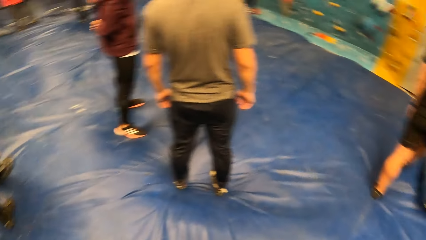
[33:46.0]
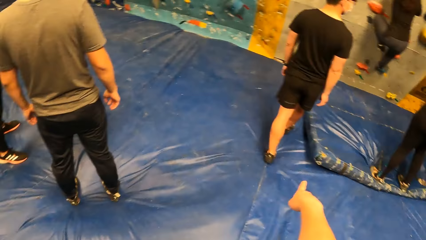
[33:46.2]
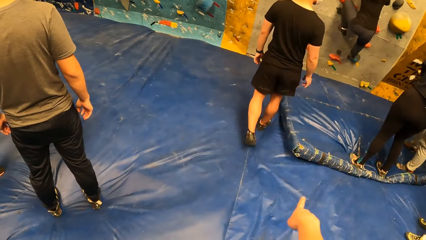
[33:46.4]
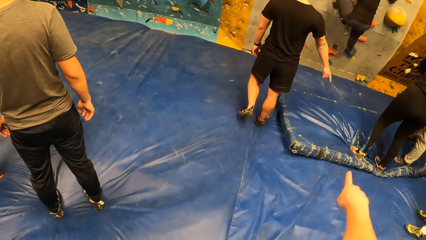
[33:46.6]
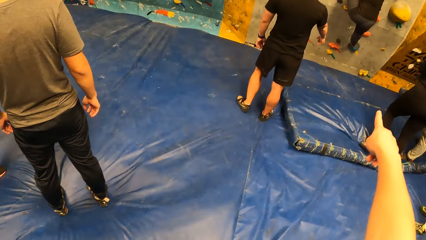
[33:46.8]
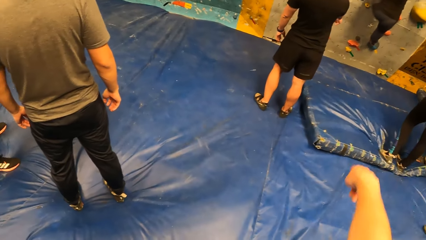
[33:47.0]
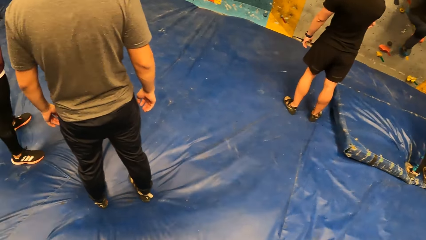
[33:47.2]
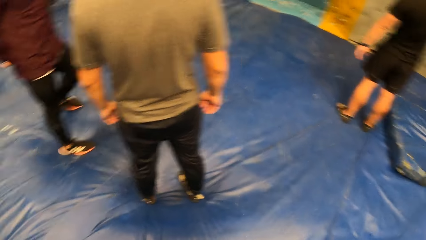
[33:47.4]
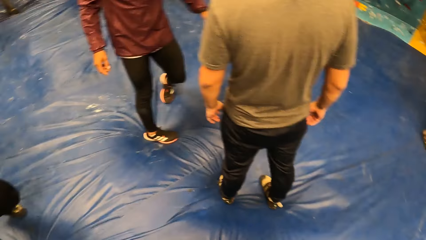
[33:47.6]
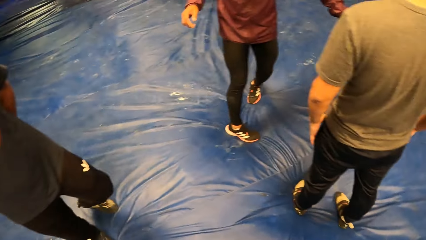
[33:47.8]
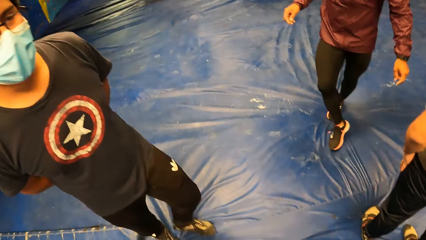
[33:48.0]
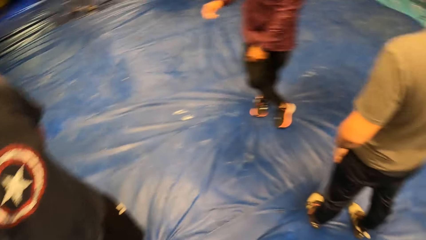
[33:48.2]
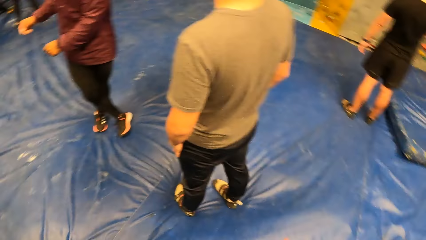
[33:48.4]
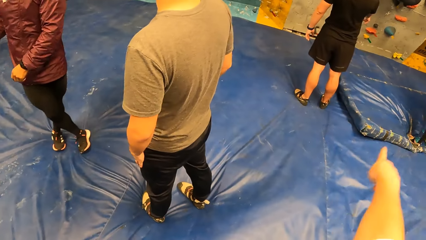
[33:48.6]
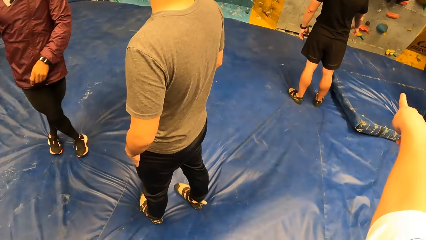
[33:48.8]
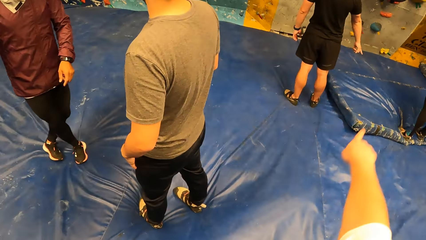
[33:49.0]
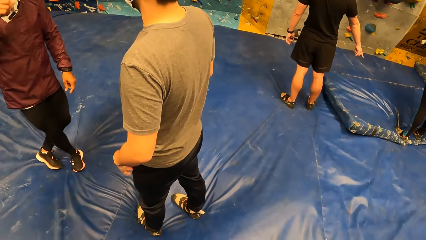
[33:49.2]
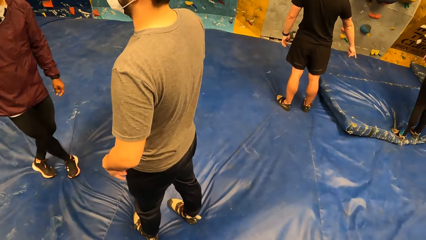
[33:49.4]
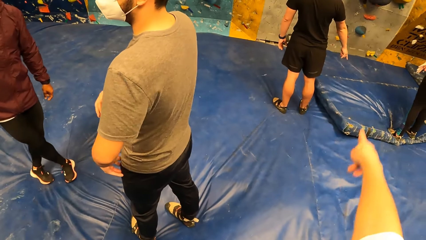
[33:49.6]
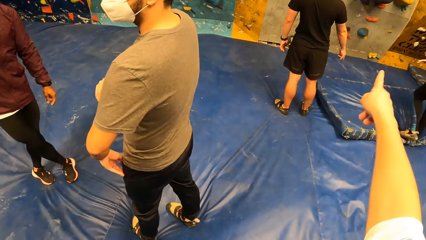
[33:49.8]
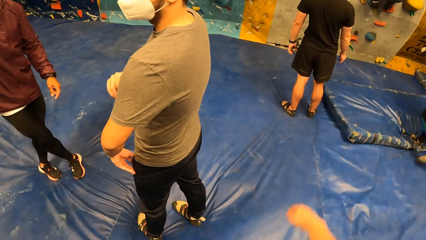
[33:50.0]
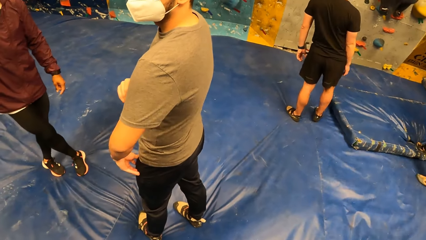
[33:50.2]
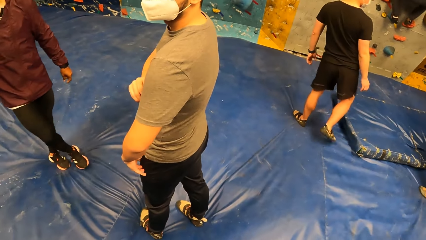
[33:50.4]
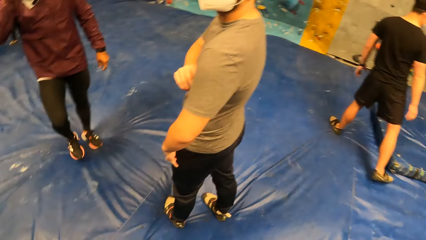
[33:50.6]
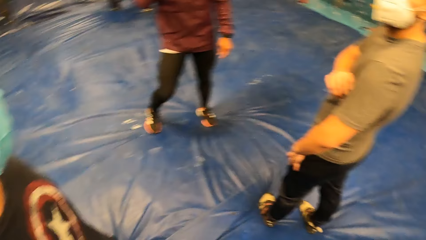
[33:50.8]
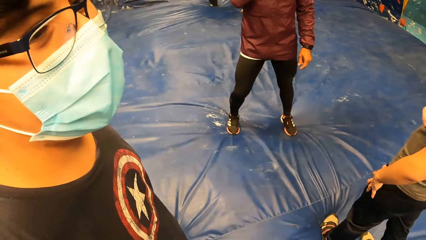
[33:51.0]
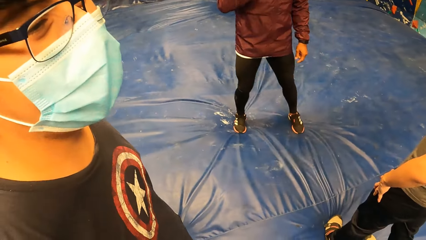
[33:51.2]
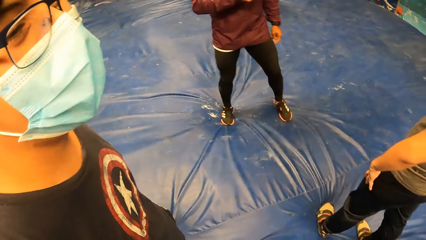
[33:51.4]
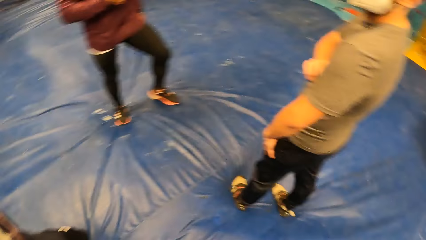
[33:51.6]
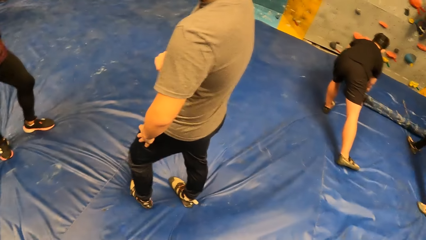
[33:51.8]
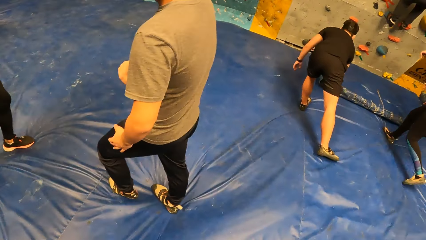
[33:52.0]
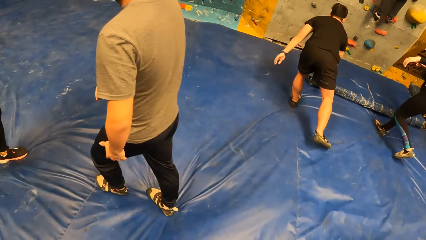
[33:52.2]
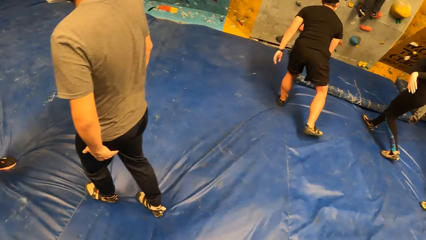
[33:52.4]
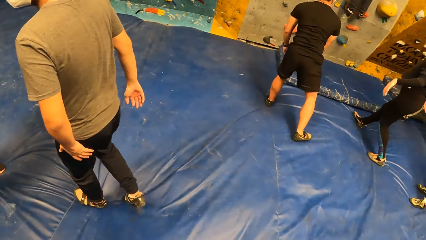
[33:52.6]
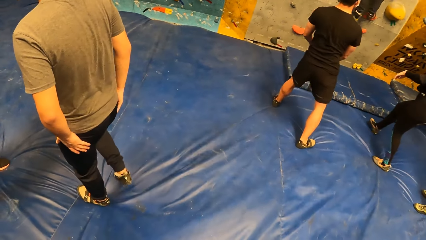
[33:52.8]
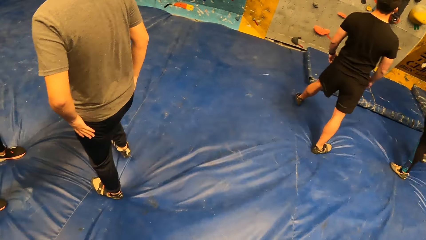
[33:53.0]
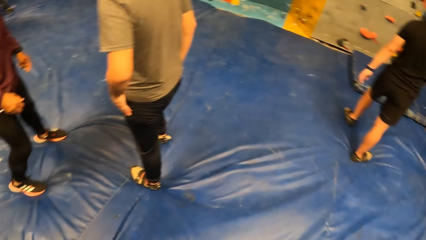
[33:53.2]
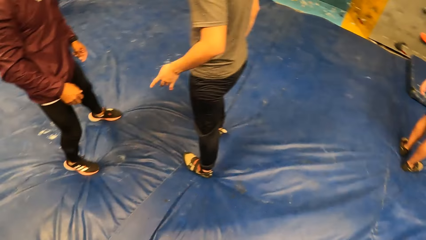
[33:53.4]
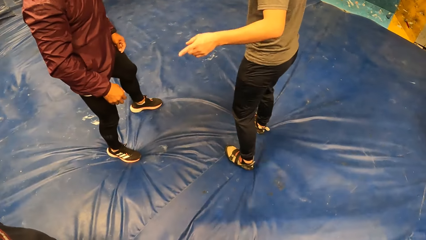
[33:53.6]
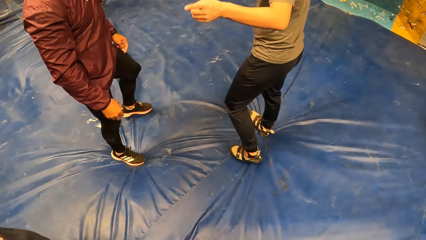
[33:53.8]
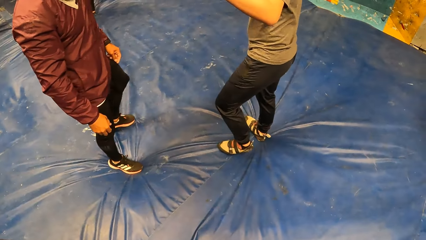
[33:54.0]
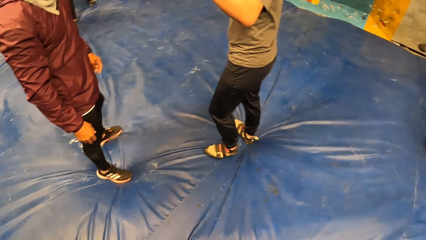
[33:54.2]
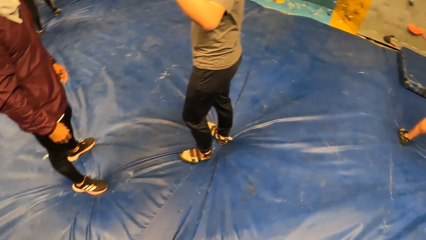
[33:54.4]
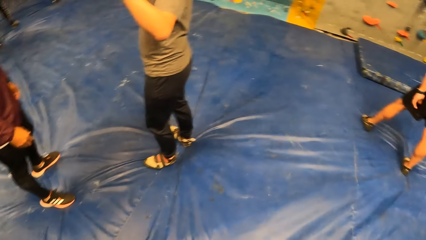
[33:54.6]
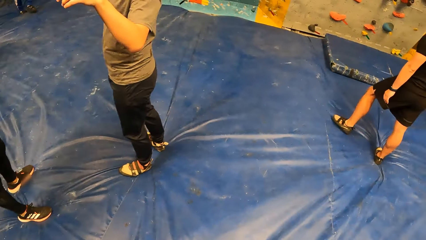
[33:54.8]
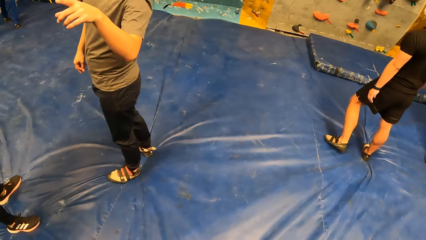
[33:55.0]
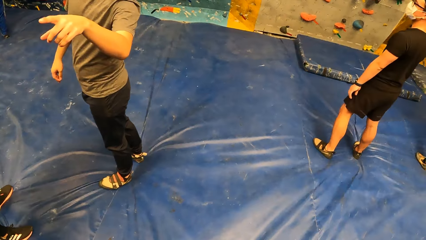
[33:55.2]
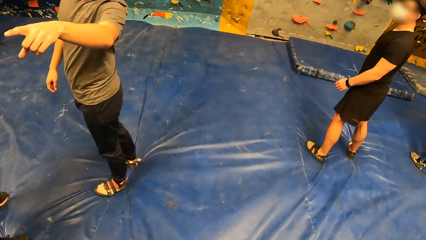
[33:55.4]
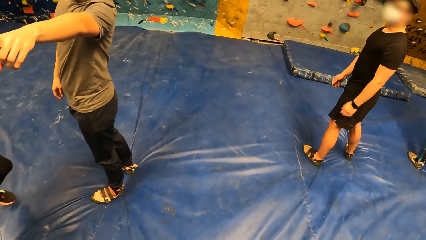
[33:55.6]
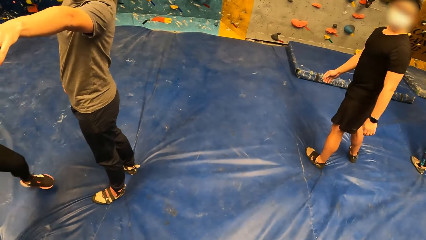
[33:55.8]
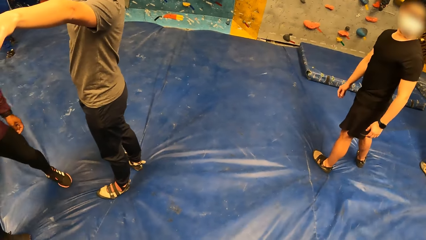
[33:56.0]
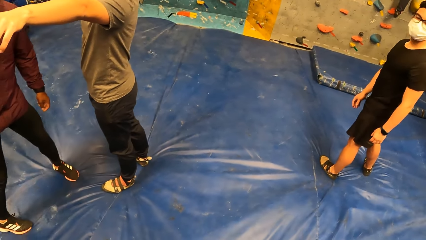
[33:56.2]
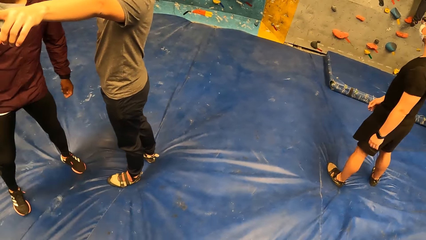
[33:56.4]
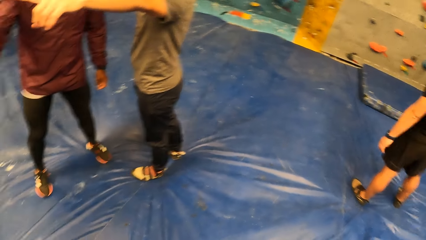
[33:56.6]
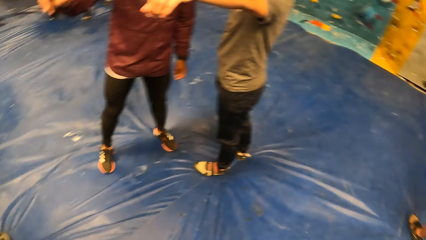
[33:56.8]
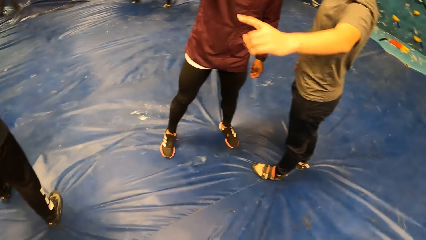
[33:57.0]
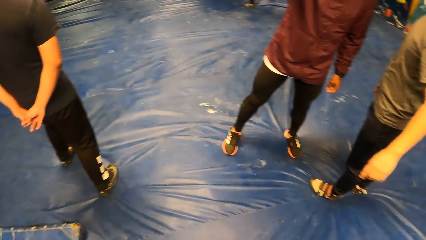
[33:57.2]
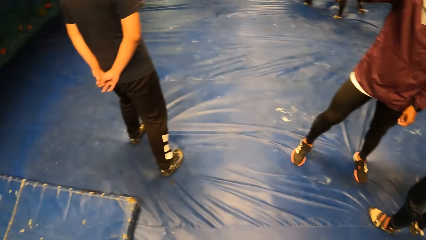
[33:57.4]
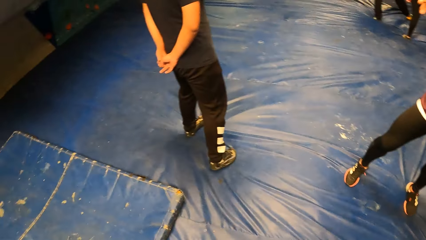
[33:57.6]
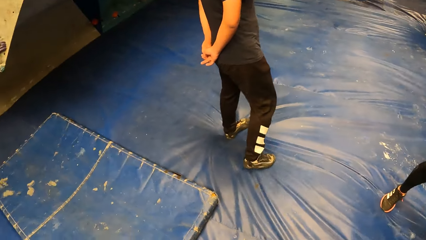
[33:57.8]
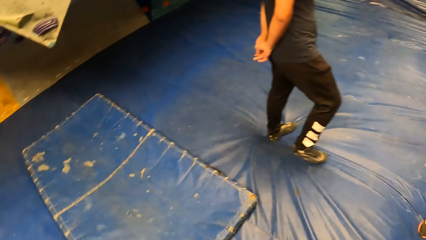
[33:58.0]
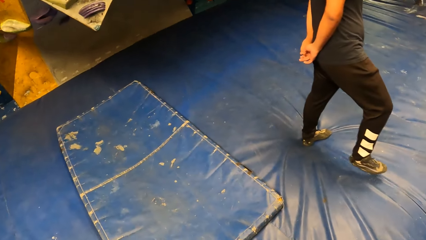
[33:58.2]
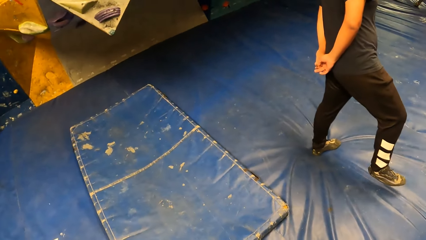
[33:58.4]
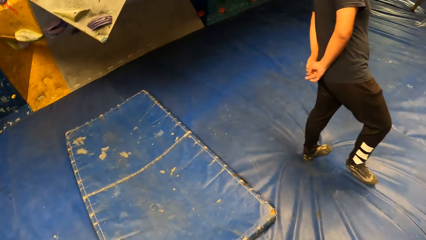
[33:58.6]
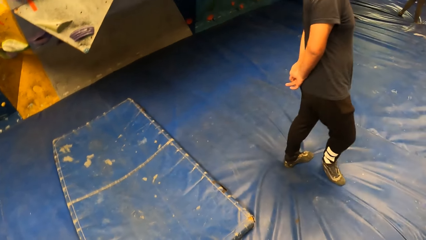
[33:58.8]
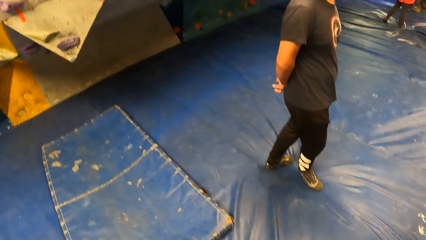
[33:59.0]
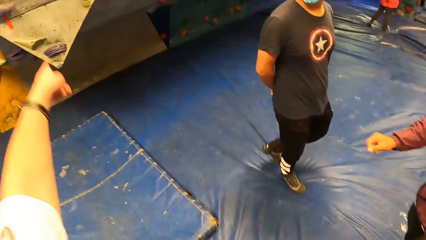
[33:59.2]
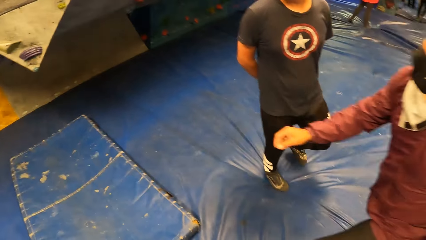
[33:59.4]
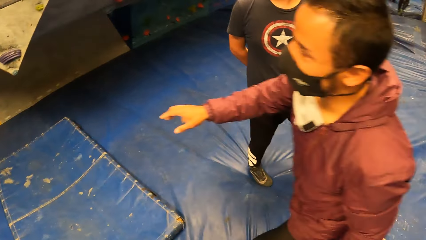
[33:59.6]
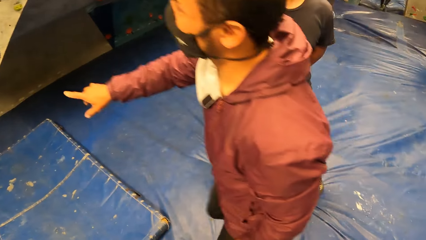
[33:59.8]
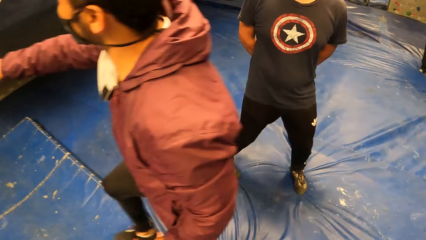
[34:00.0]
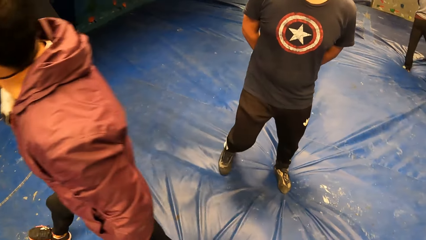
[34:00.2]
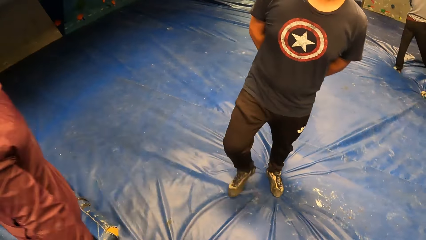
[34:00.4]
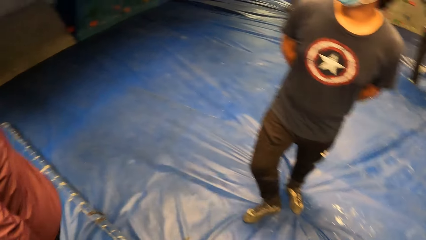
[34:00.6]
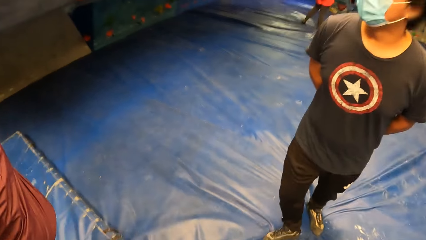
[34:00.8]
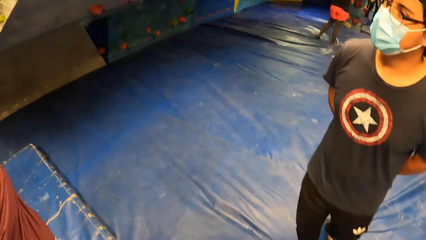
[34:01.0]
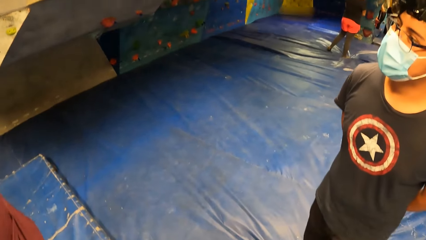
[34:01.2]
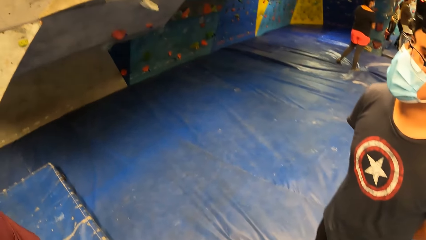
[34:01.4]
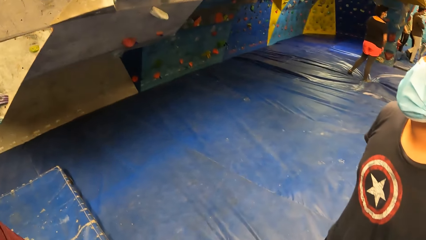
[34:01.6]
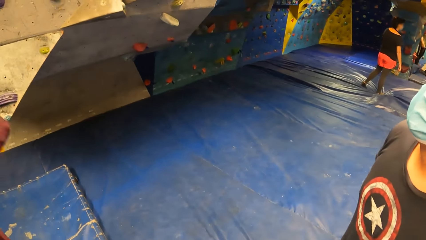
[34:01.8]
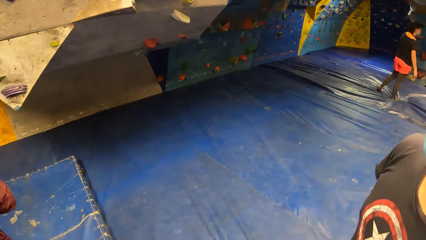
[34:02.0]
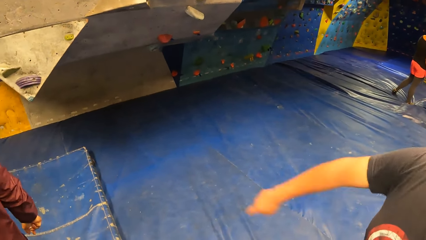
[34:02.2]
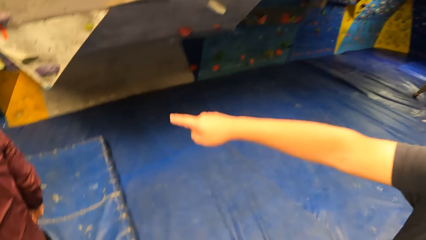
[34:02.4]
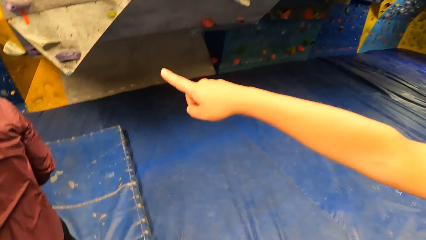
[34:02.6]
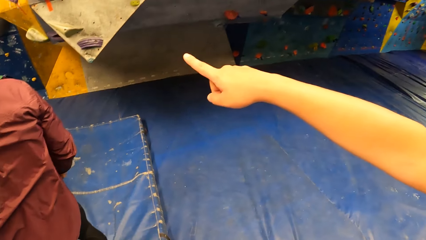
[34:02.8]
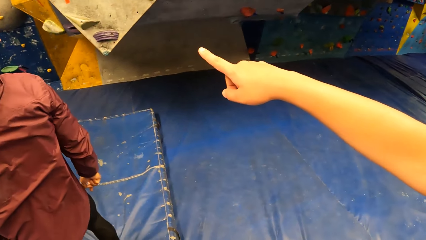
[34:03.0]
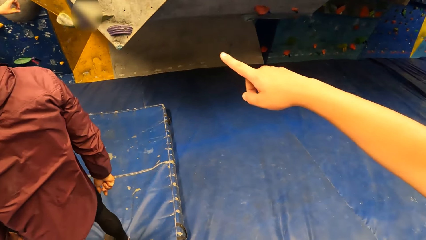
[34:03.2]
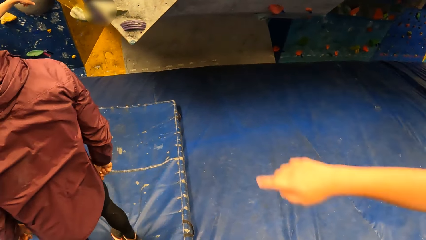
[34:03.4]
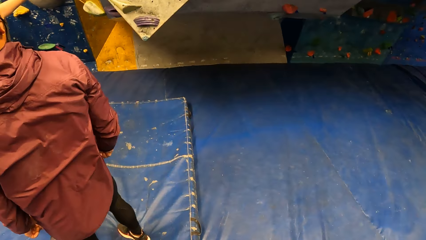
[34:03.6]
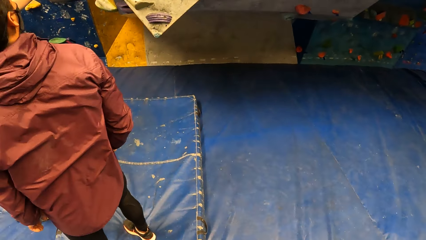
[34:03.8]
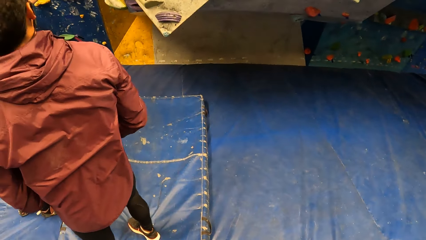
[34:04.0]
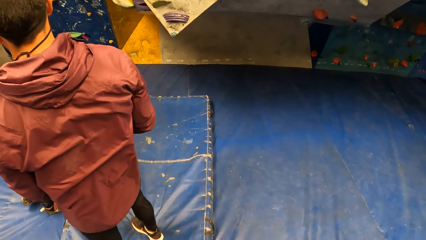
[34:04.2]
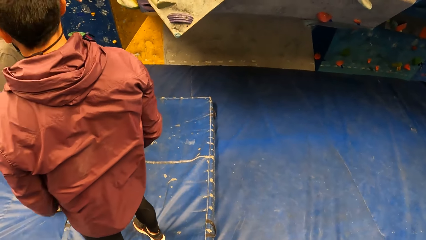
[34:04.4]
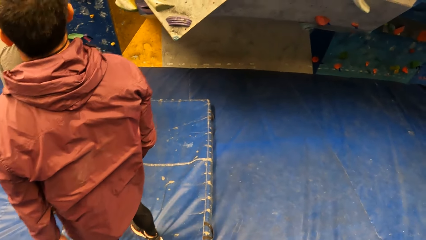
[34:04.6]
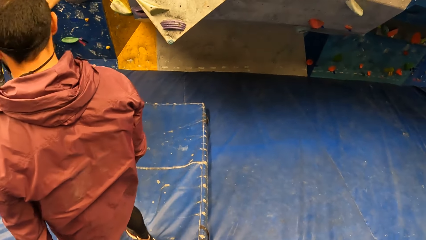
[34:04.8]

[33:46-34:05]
The camera wearer points at the floor. He points towards the bouldering wall with his right hand. He interacts with the man at the sports complex. A second man interacts with a third man at the sports complex. The third man walks past the camera wearer at the sports complex. The first man points at the bouldering wall with his right hand.
